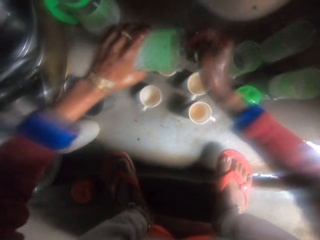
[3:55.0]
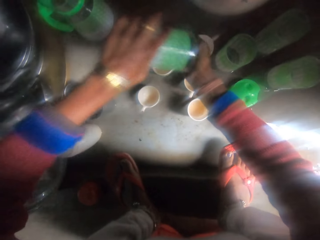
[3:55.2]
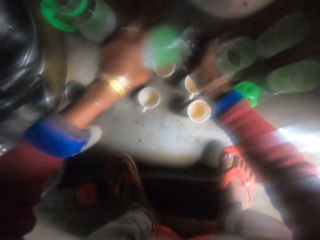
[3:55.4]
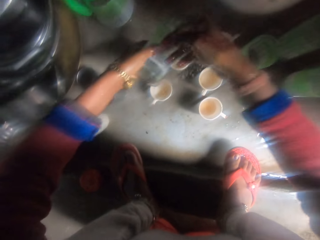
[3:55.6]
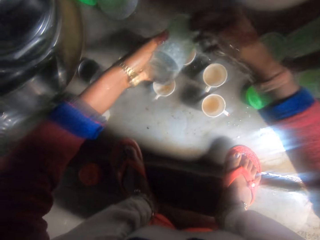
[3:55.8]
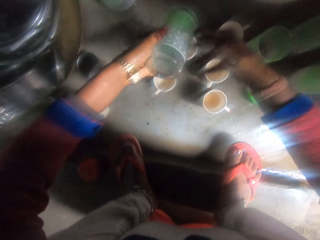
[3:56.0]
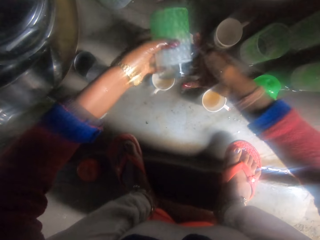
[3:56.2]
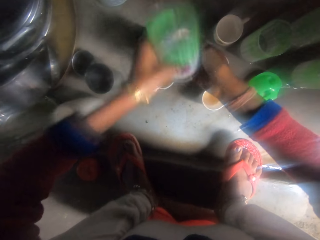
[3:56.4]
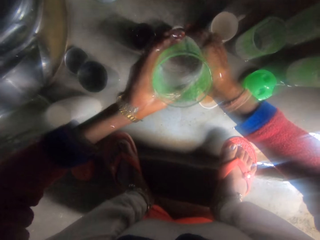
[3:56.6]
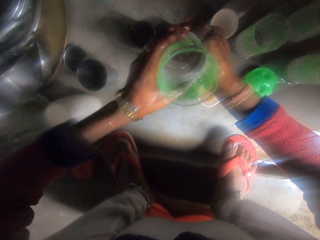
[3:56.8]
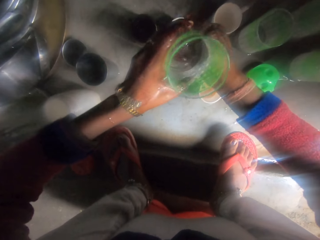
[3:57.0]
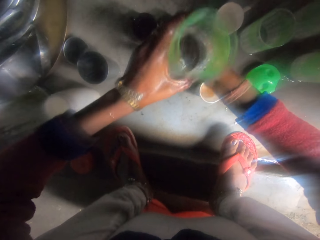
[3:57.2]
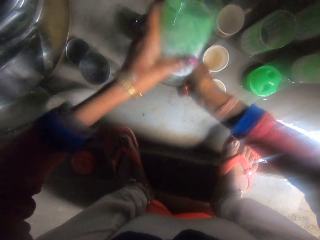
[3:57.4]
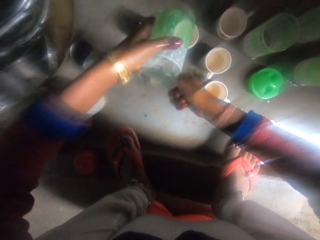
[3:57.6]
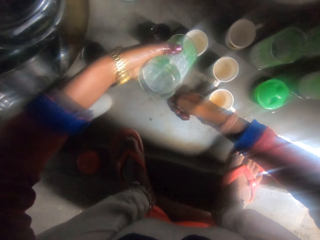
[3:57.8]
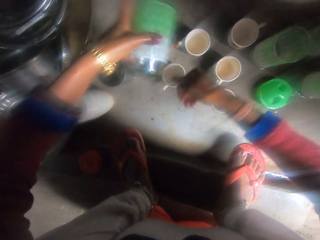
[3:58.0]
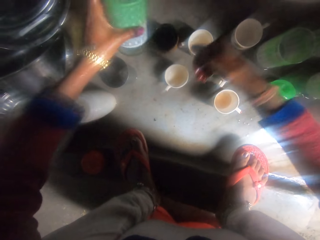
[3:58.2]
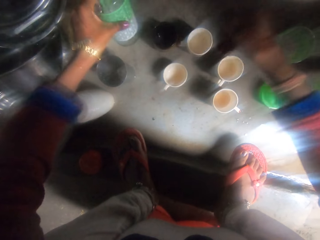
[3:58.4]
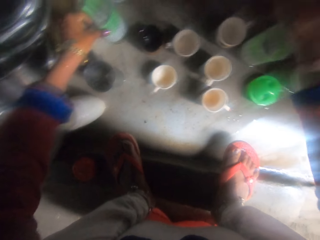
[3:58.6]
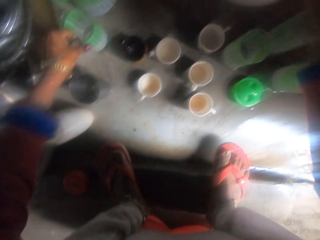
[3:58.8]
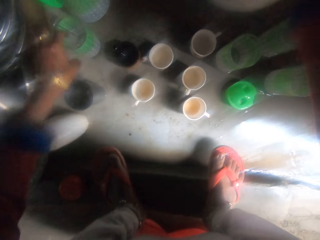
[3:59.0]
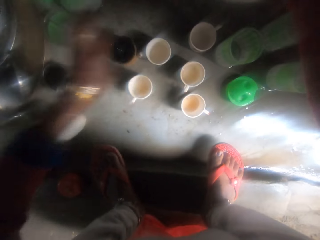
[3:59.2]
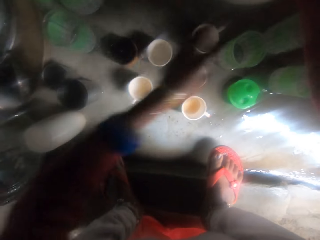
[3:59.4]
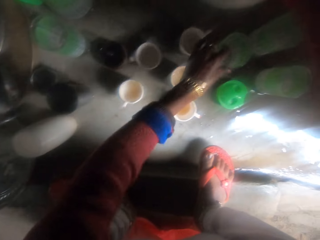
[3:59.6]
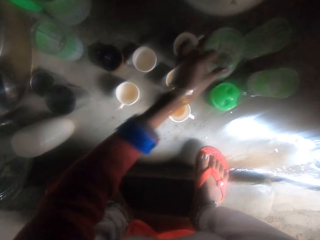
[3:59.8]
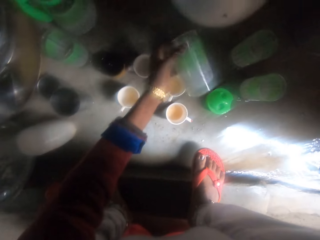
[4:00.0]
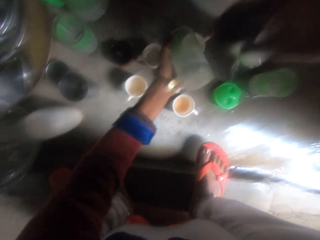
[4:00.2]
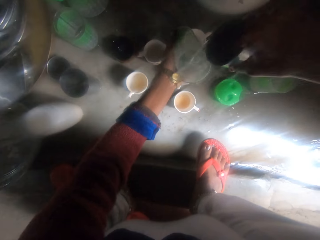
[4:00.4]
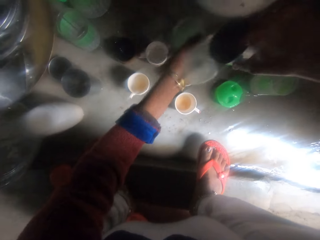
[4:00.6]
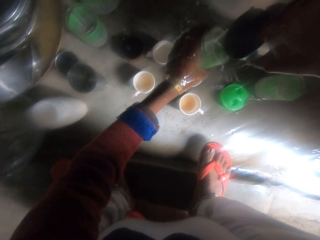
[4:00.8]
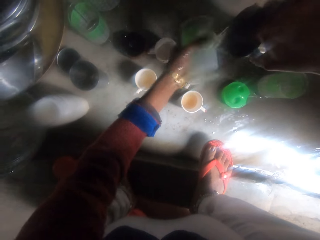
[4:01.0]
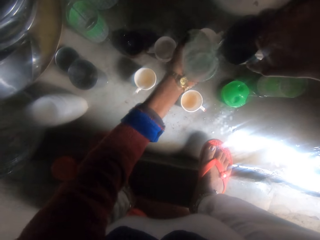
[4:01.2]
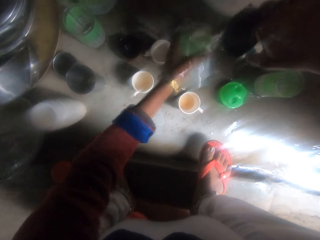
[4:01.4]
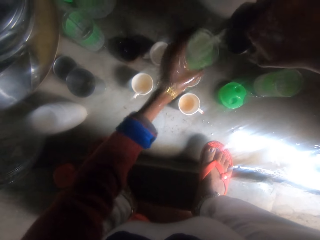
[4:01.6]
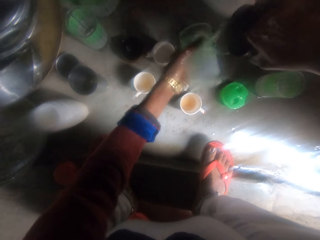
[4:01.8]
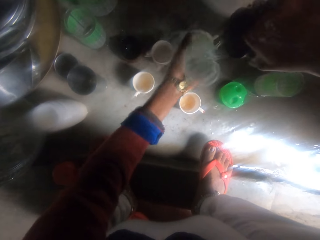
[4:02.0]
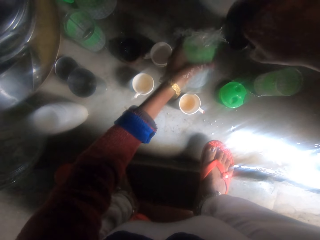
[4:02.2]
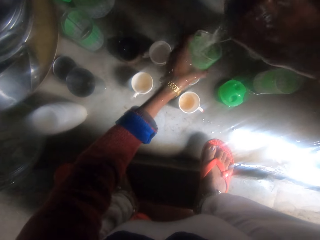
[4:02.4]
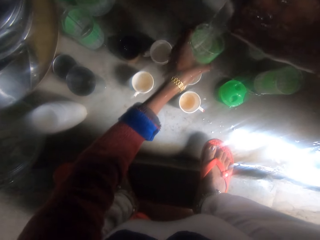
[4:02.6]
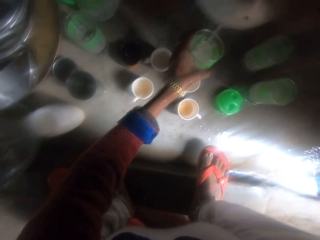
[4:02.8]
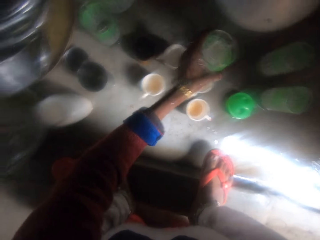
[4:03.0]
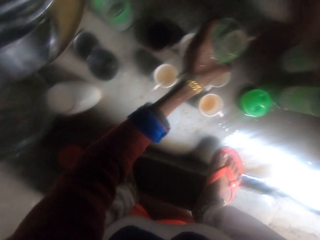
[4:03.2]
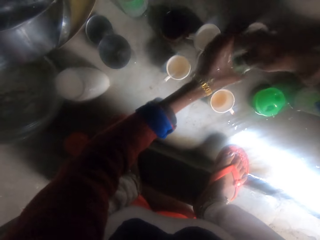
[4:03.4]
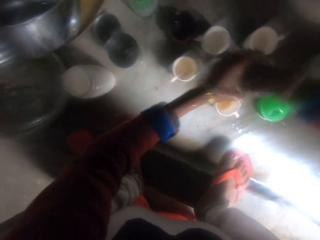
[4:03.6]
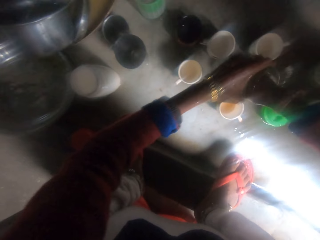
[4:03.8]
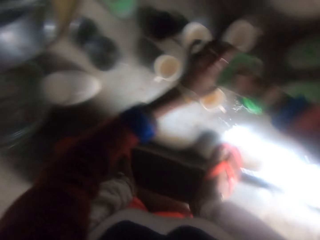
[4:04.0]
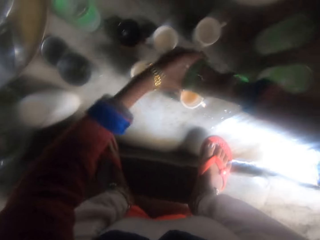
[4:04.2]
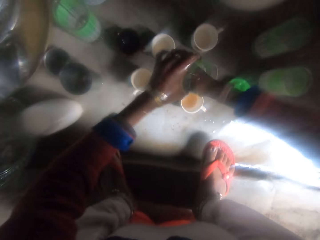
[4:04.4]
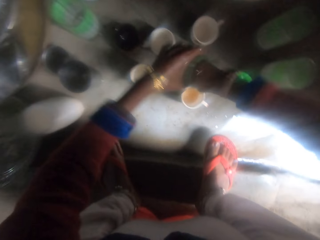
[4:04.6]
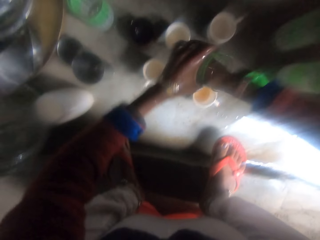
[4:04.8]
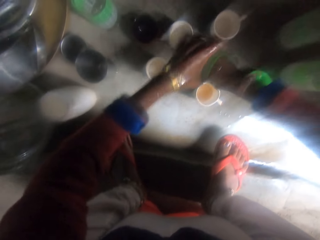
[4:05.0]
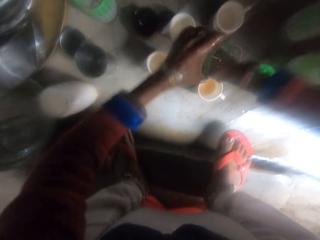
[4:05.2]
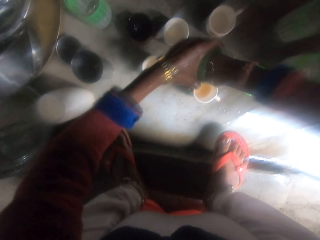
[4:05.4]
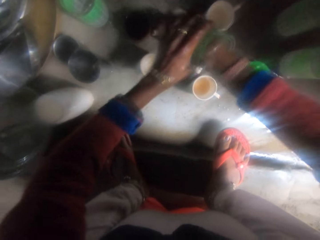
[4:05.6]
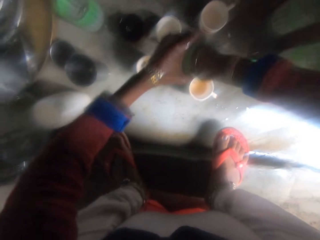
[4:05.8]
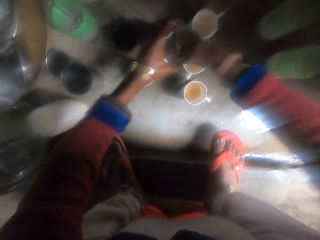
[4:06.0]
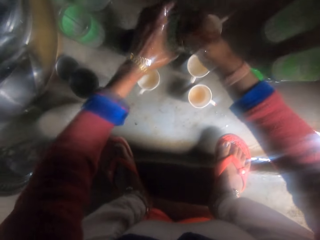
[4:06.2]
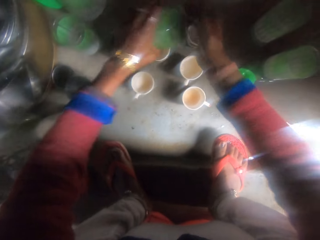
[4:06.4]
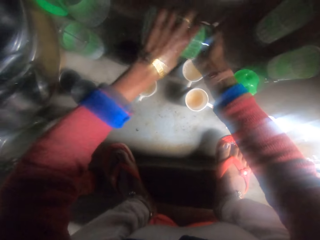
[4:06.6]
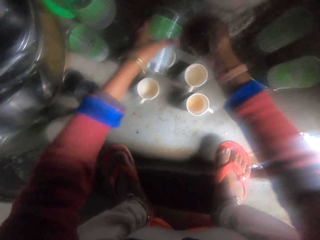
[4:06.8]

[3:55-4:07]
The camera wearer holds the water glass. She drops the cup on the floor. She picks another cup from the floor. She holds the water glass. She rinses the cup with water from the pot with the cup and her hand. She washes the water glass.

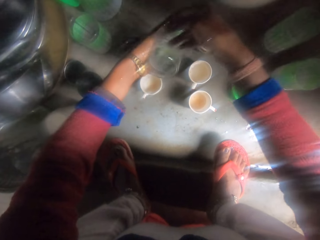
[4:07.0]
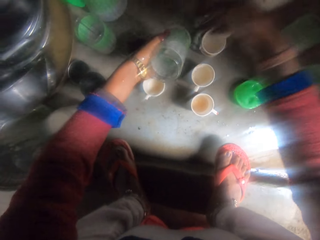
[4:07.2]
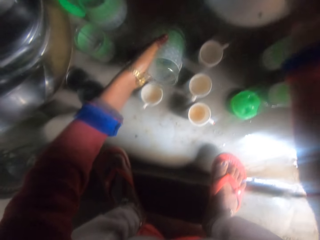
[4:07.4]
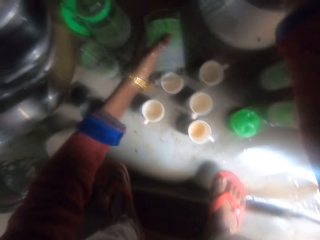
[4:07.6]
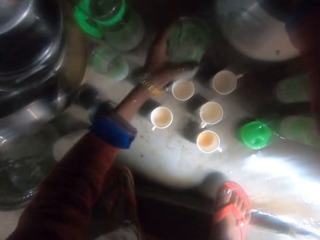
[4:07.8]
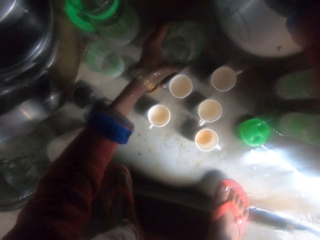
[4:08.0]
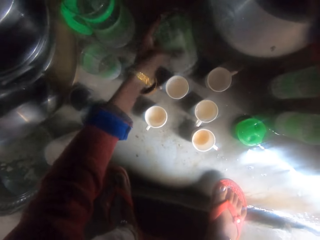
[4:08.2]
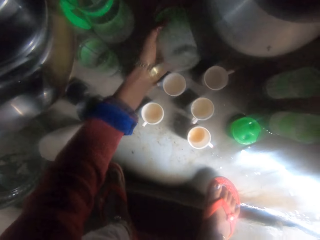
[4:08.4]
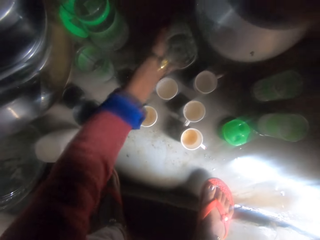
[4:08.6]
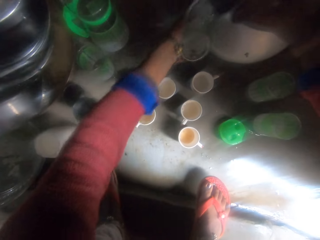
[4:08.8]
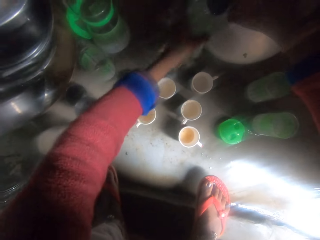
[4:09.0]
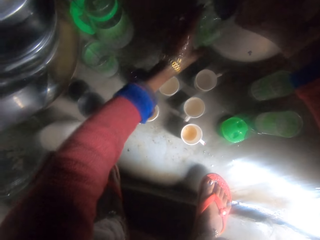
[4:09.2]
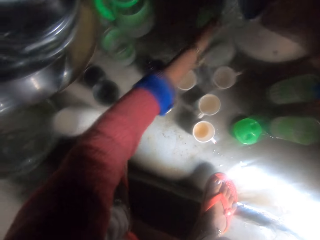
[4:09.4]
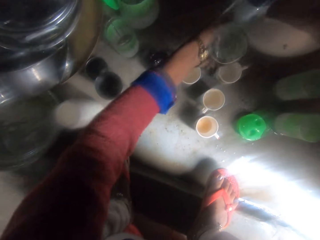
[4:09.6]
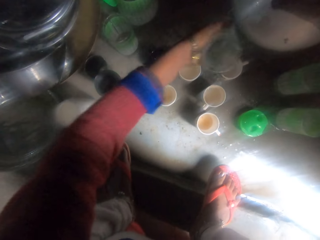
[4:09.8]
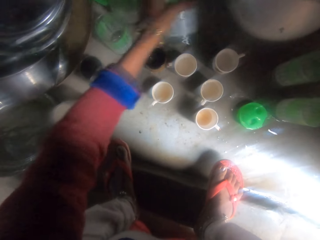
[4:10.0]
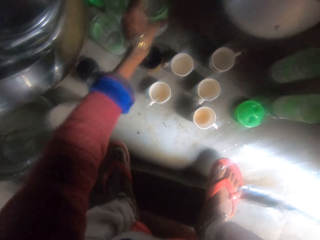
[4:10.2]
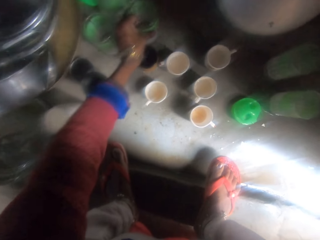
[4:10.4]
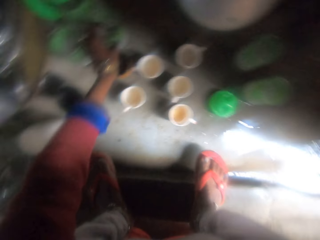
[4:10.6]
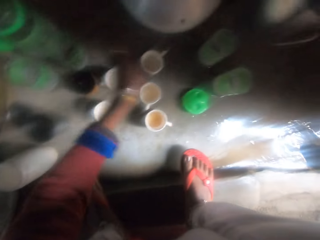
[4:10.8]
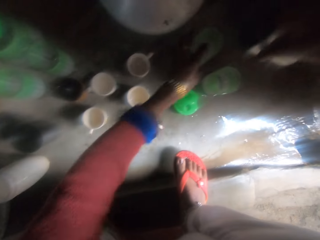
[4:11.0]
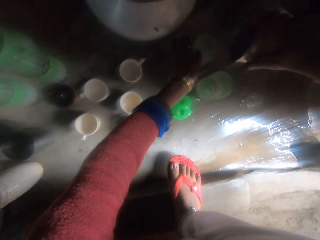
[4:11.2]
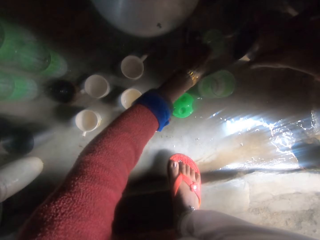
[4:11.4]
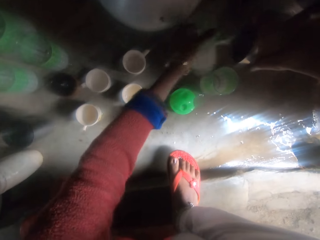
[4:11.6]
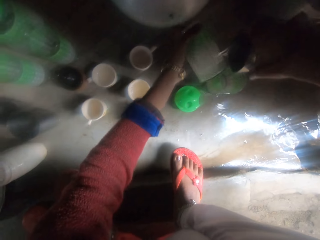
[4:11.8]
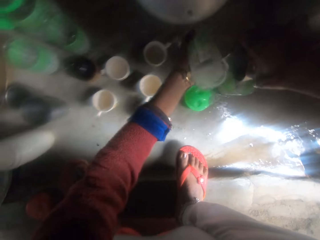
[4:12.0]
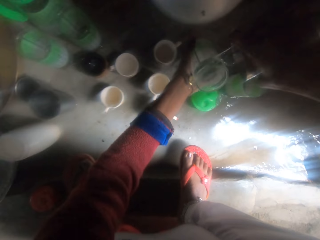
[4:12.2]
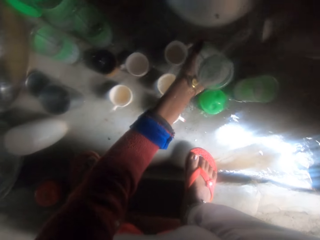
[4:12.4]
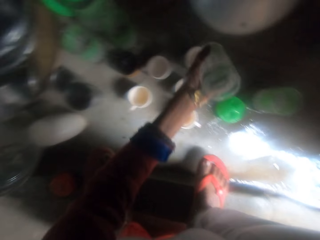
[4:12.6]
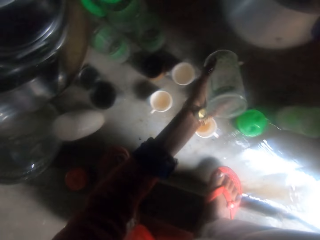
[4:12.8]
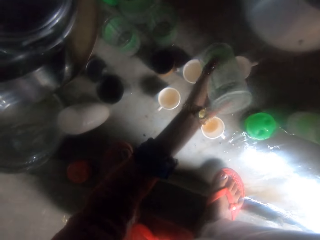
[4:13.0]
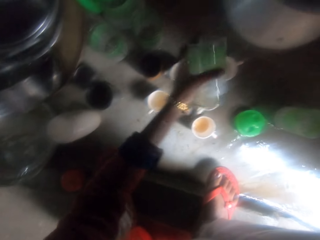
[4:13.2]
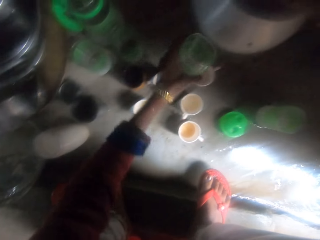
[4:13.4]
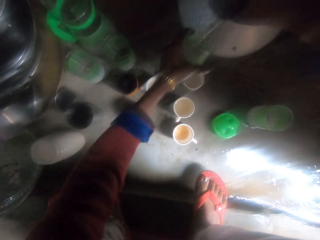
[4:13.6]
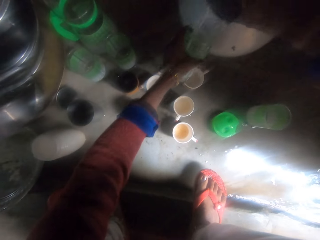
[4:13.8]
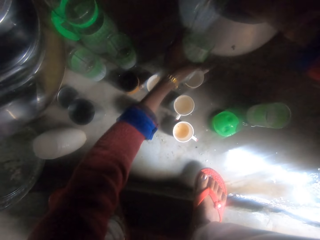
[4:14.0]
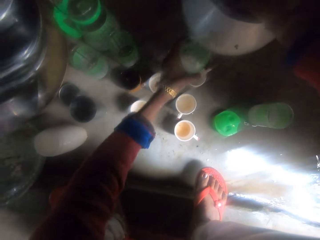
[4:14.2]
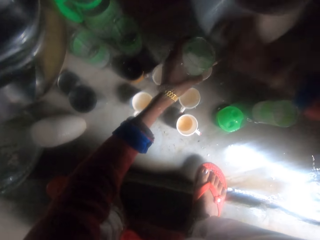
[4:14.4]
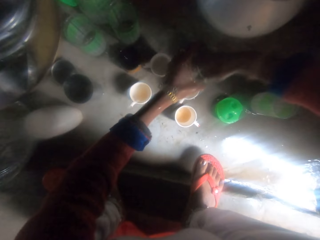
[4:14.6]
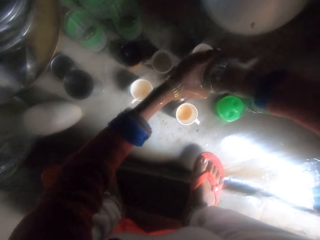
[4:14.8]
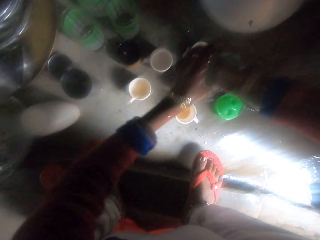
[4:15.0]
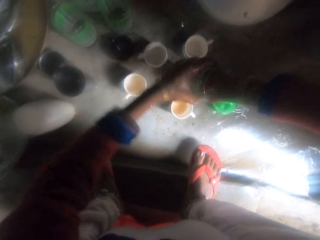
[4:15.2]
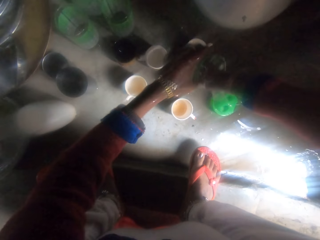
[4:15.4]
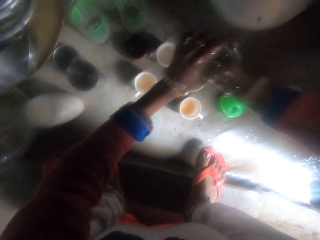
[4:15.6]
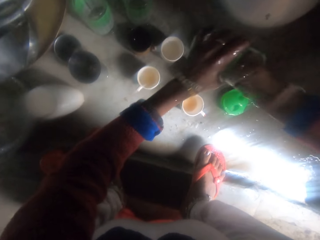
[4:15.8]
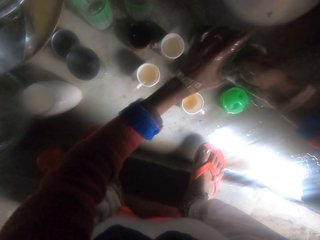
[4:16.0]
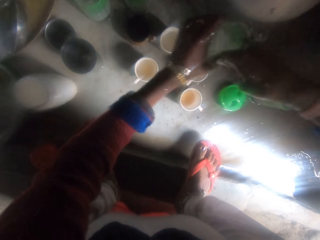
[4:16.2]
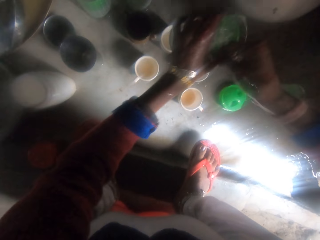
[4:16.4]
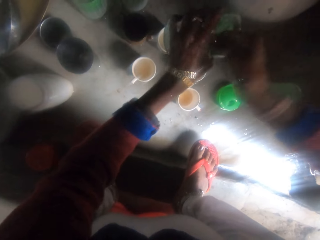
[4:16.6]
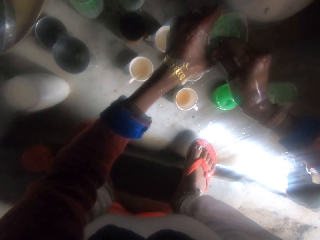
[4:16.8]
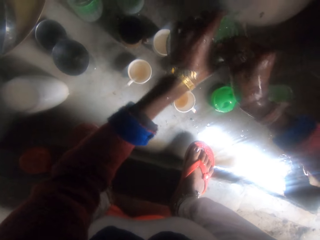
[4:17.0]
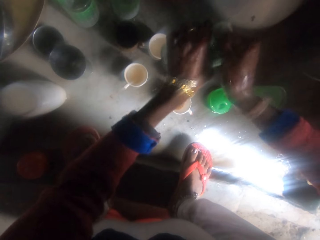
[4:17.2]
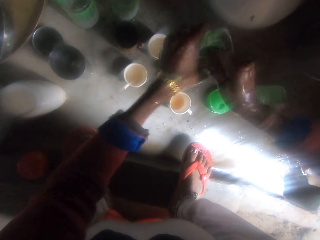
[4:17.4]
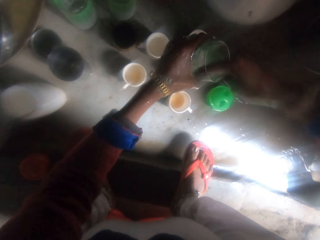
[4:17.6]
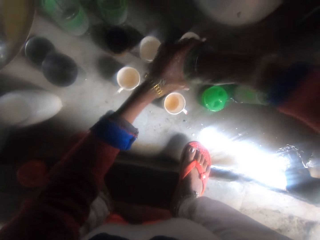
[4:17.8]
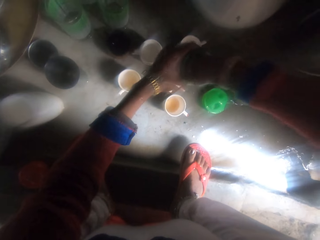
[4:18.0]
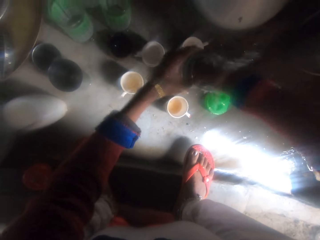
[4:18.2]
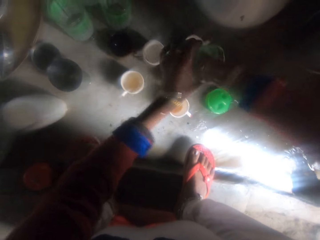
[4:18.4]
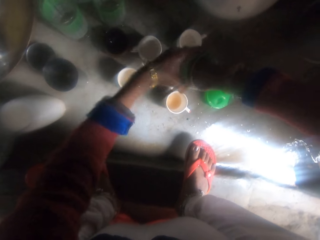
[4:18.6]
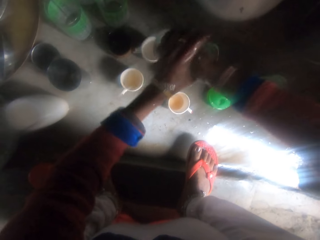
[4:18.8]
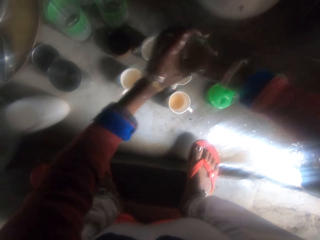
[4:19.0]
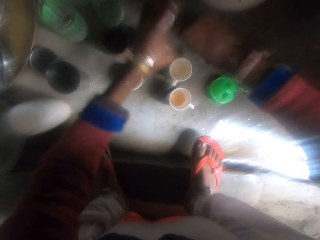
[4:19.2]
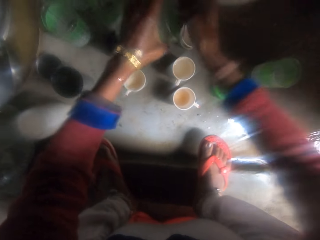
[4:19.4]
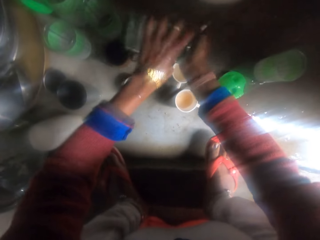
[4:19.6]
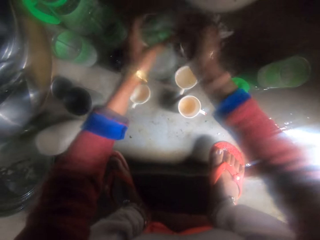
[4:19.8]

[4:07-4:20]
The camera wearer pours the water on the floor. She pours the water on the water glass. She drops the cup on the floor. She picks another cup from the floor. She rinses the cup with water from the pot with the cup and her hand. She holds the water glass. She puts the water in the water glass. She washes the water glass.
